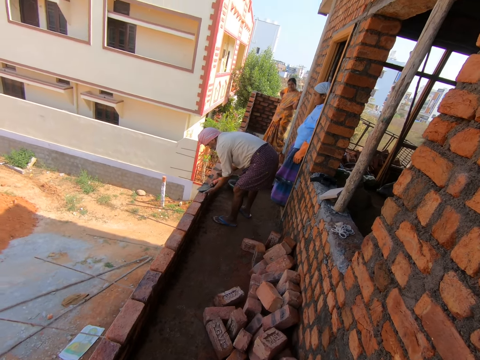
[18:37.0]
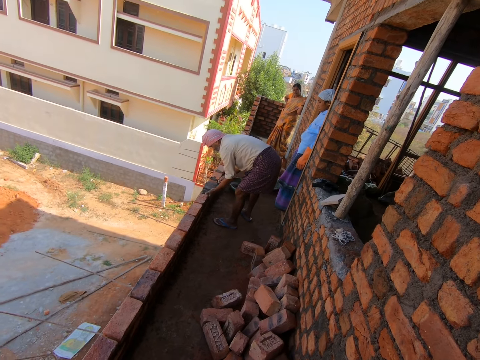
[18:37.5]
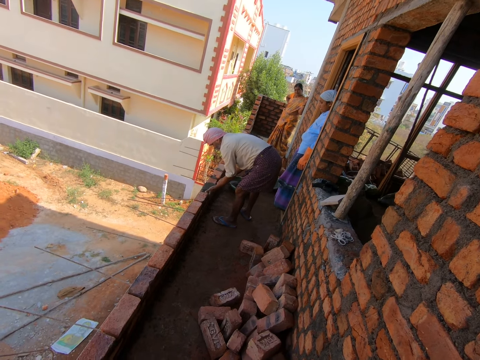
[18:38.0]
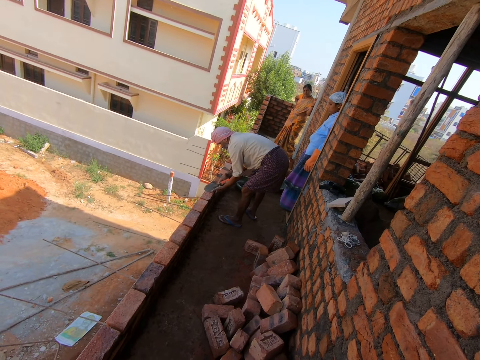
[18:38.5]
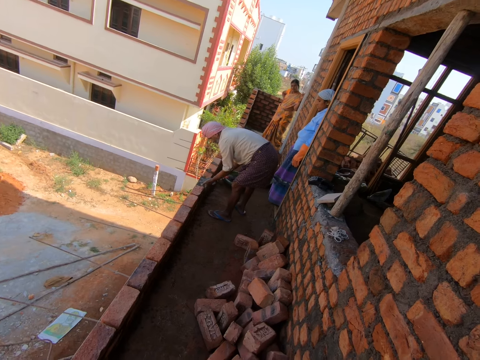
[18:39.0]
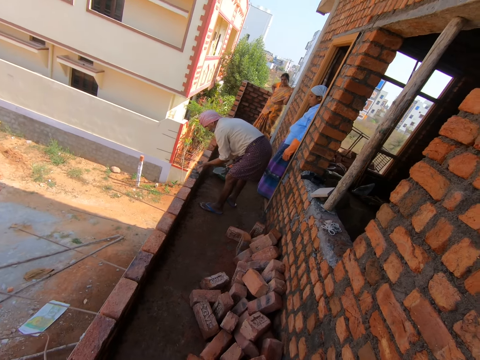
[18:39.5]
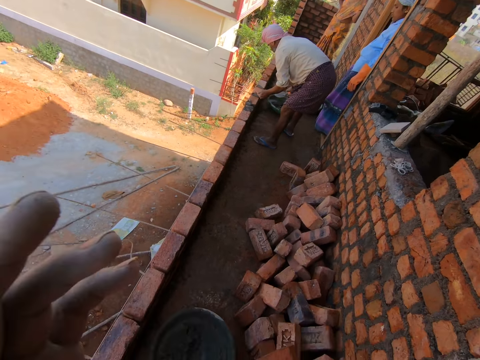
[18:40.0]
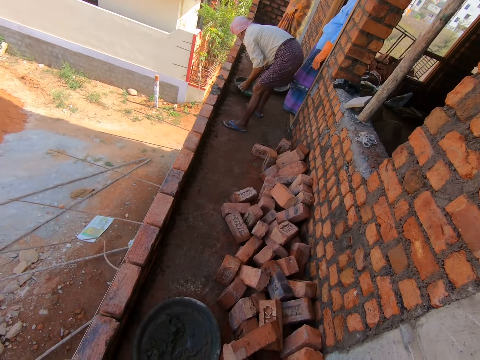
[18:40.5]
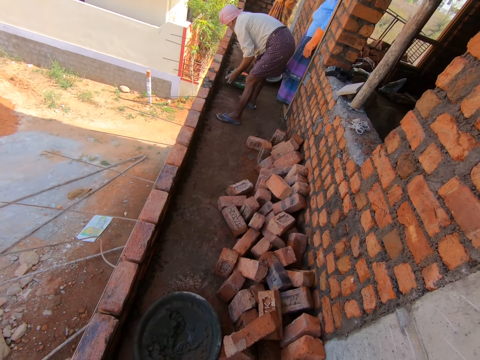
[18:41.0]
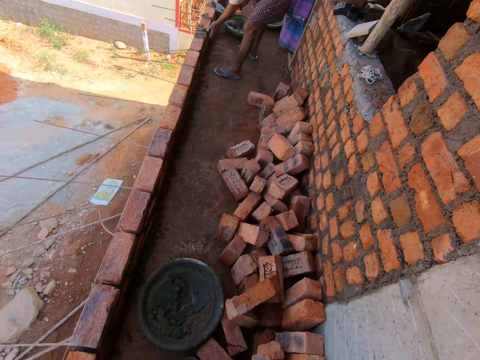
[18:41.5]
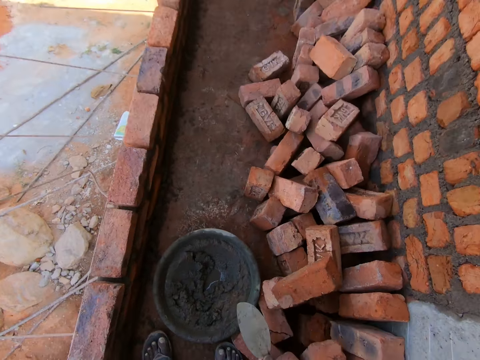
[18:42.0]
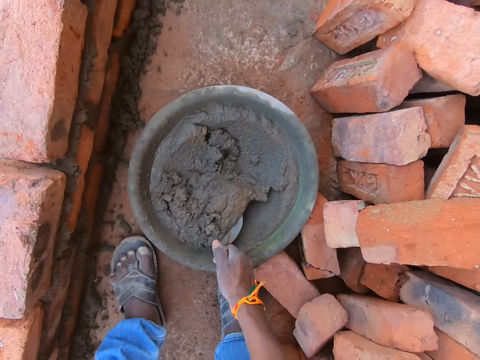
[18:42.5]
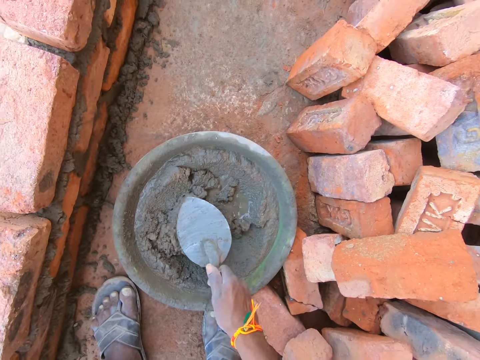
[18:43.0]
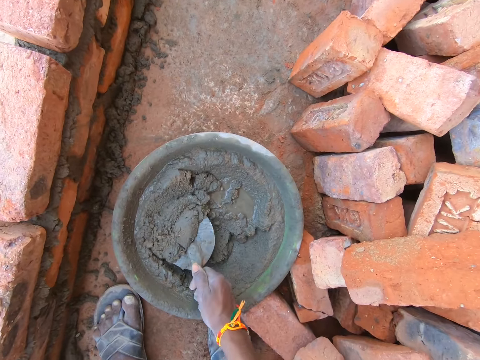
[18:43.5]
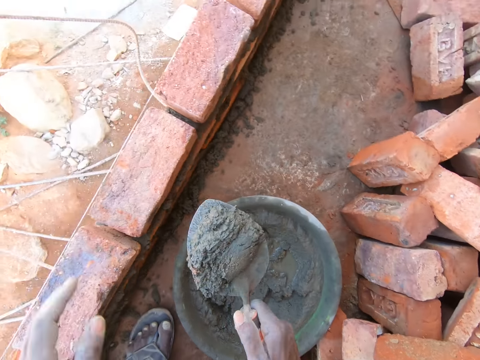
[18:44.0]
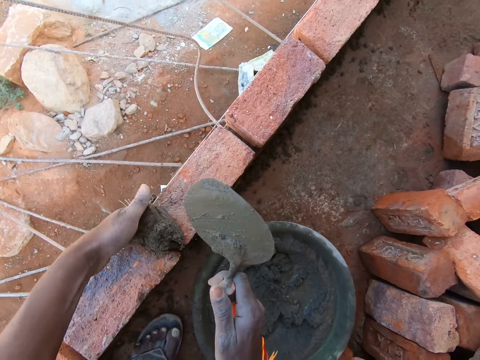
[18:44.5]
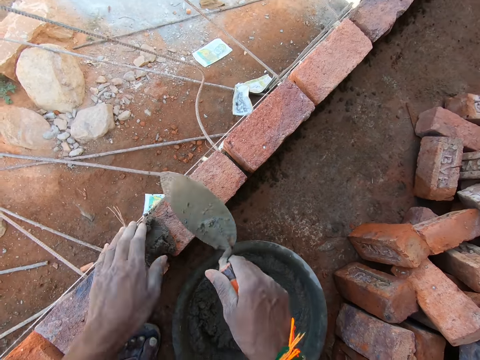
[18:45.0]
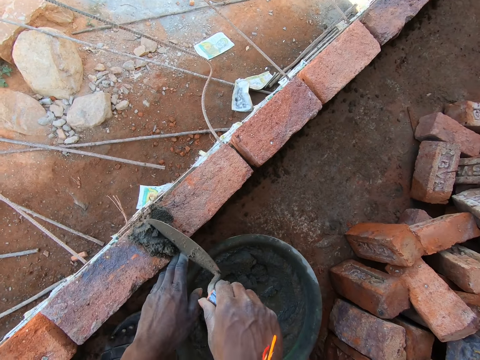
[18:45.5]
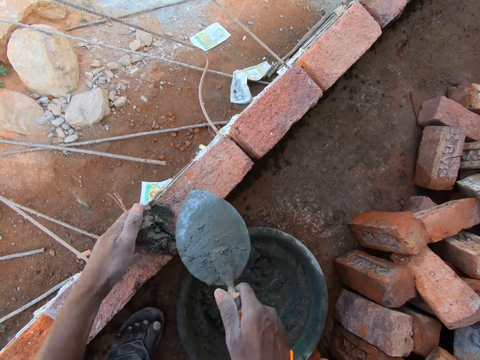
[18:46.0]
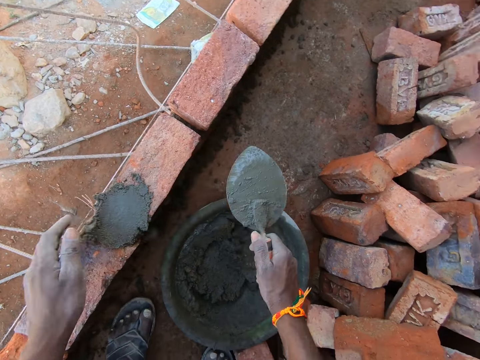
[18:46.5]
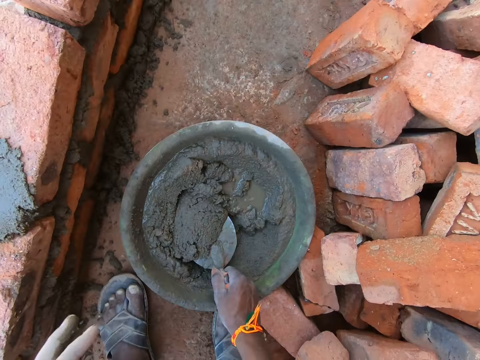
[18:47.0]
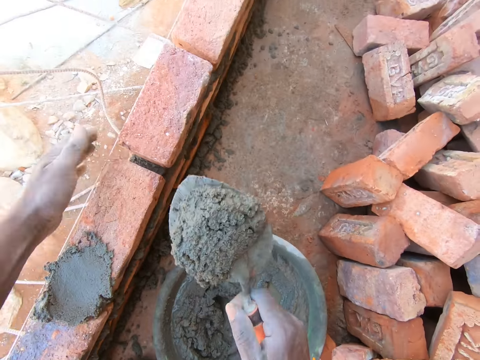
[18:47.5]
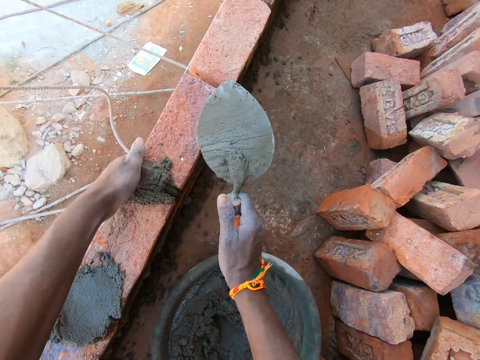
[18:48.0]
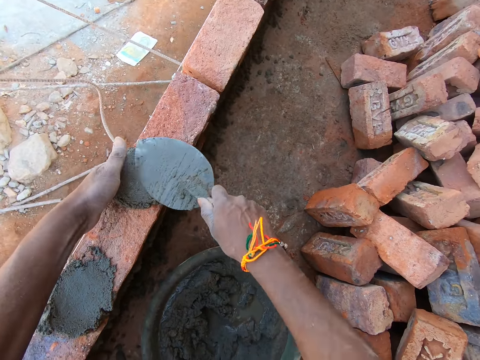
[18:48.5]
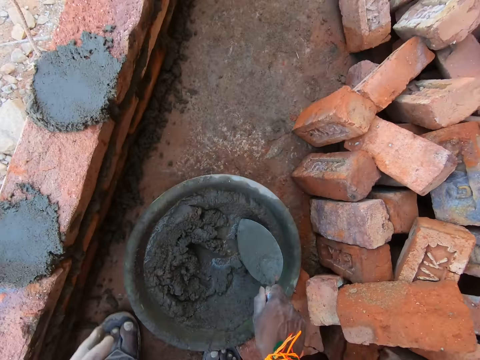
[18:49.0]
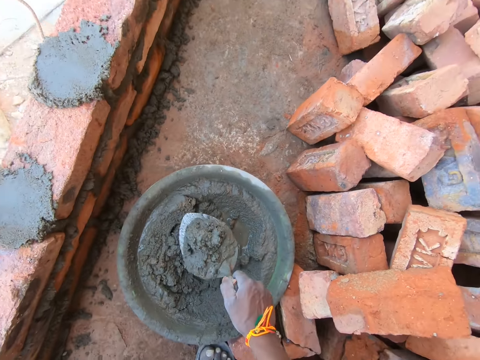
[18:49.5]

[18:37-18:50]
The camera wearer adjusts the camera. He raises his left hand. He scoops the mortar in the cement bowl with a trowel. He fills the gap between the bricks with the mortar. He scoops the mortar in the cement bowl with the trowel. He fills the gap between the bricks with the mortar. He scoops the mortar in the cement bowl with the trowel.

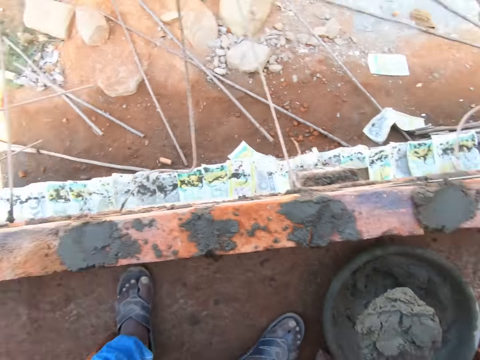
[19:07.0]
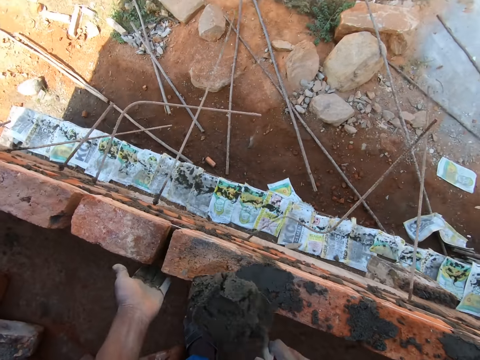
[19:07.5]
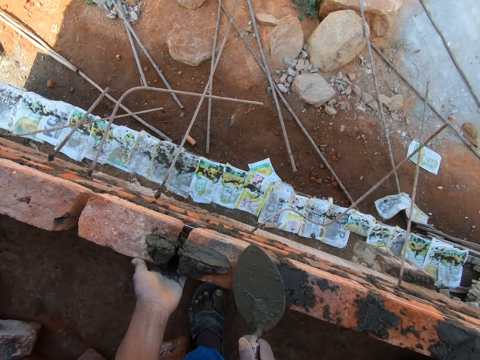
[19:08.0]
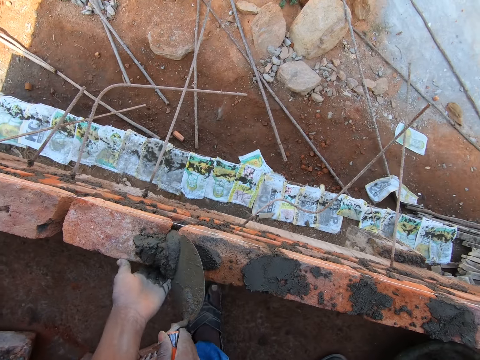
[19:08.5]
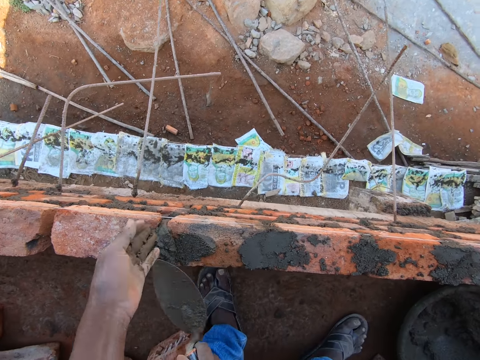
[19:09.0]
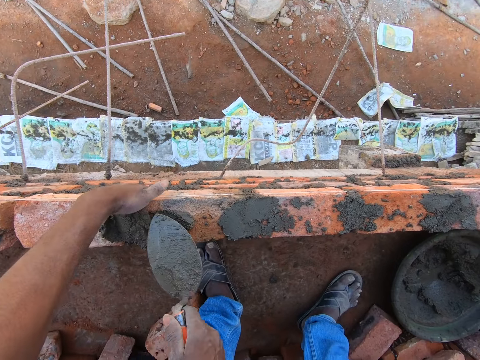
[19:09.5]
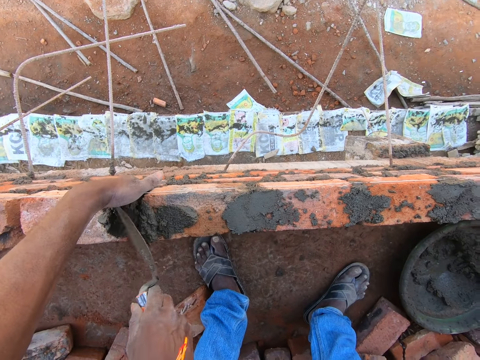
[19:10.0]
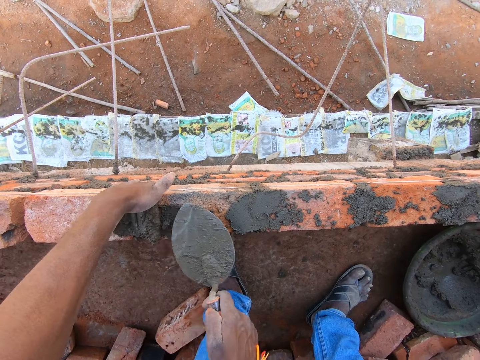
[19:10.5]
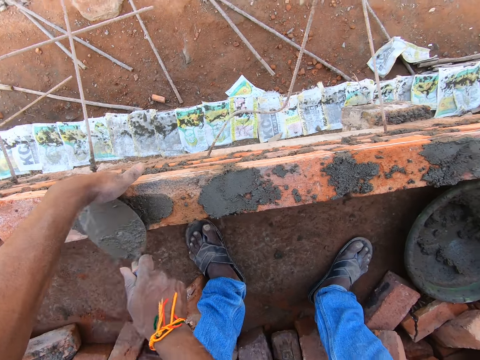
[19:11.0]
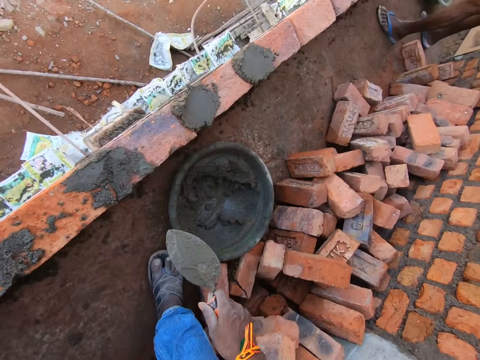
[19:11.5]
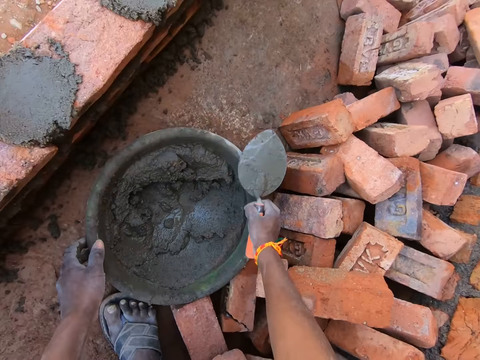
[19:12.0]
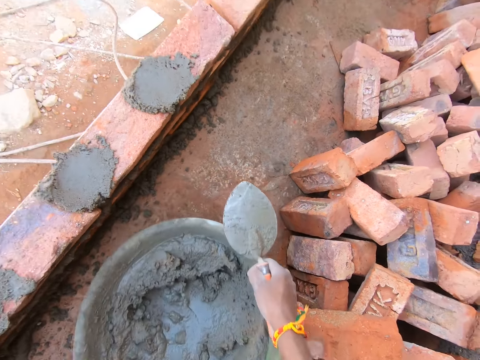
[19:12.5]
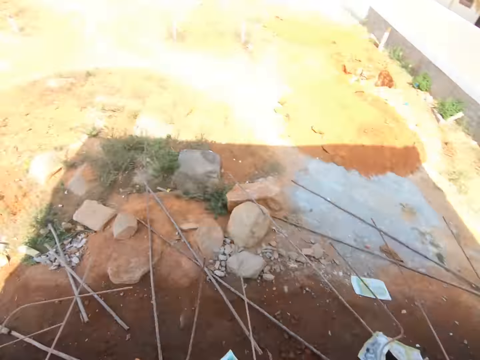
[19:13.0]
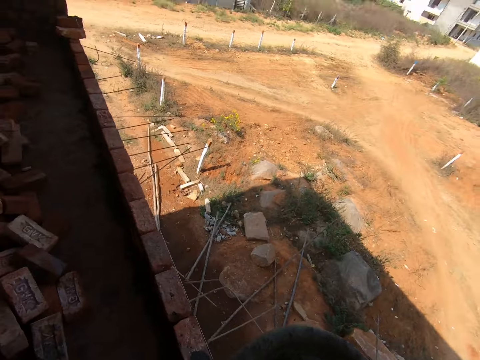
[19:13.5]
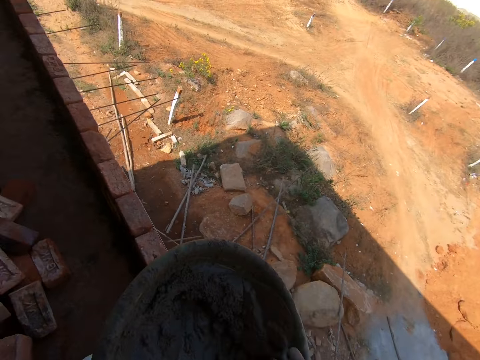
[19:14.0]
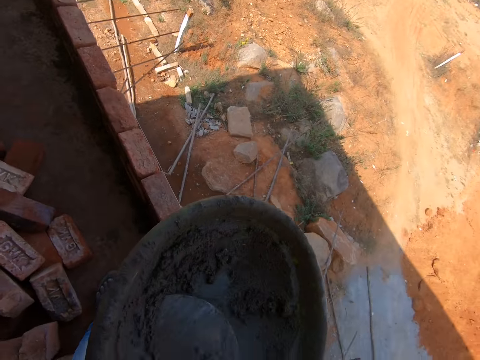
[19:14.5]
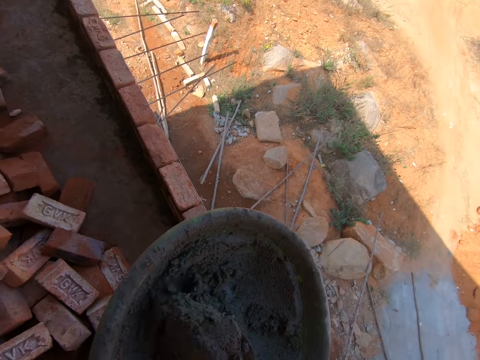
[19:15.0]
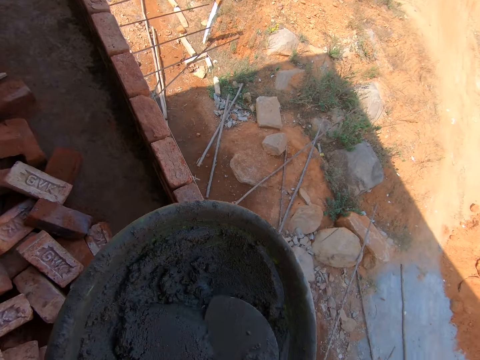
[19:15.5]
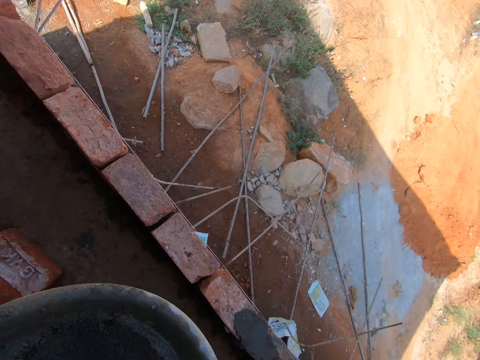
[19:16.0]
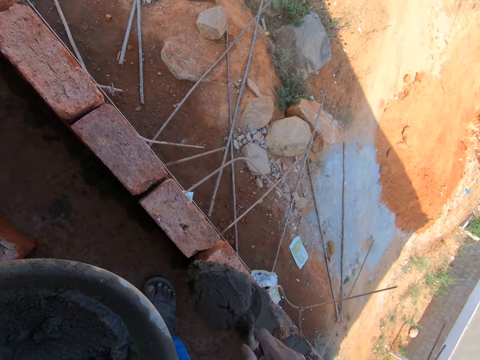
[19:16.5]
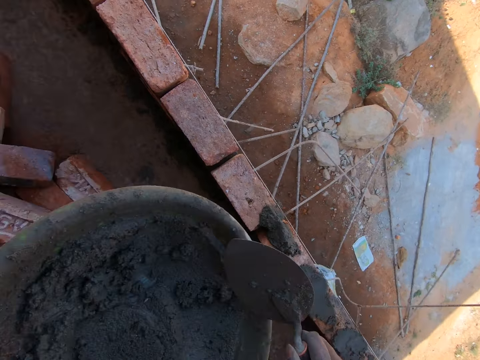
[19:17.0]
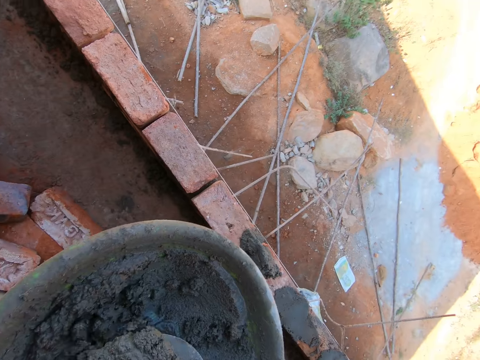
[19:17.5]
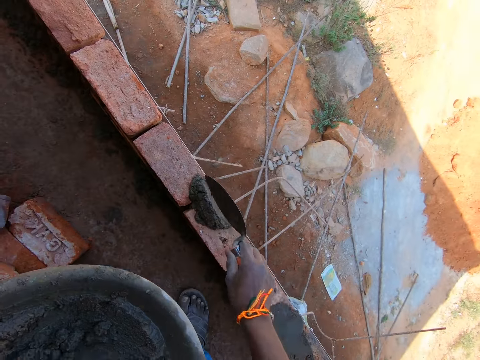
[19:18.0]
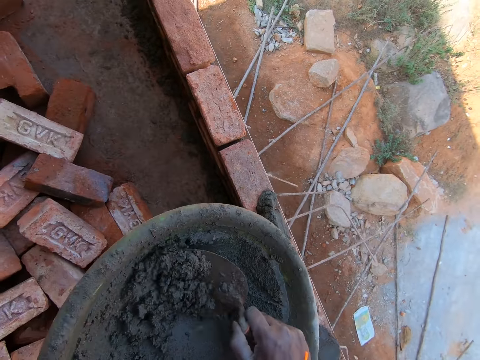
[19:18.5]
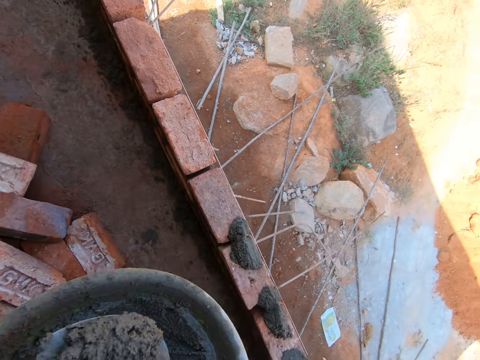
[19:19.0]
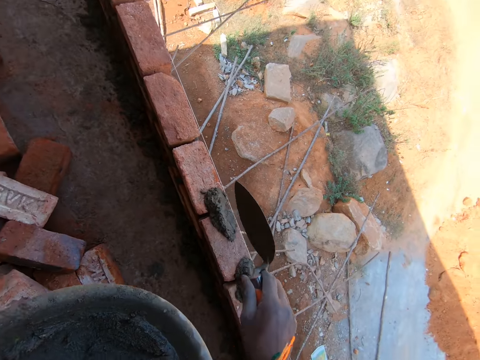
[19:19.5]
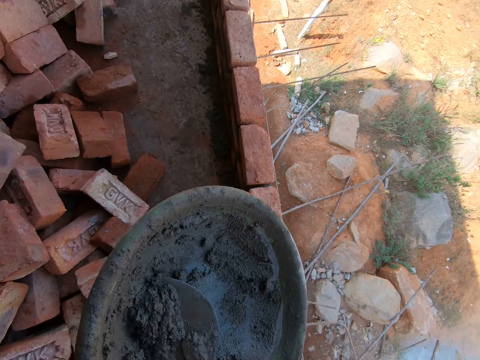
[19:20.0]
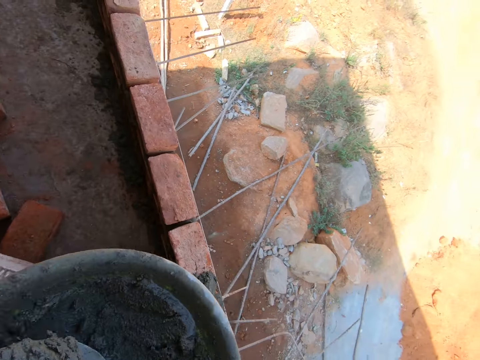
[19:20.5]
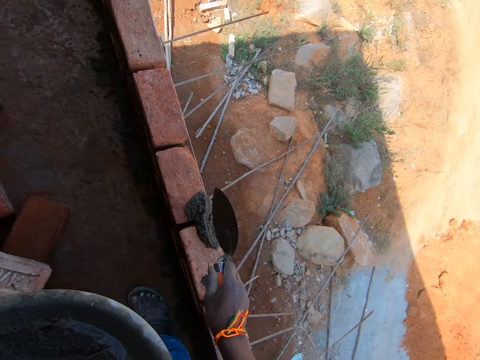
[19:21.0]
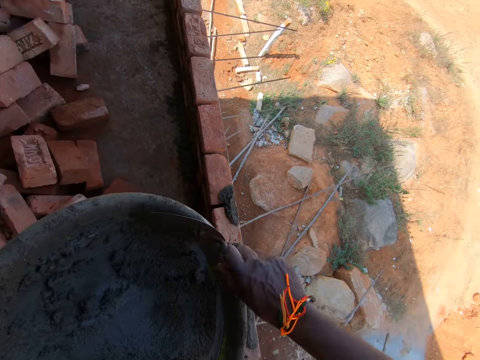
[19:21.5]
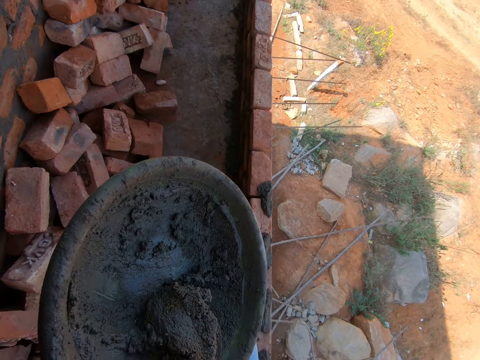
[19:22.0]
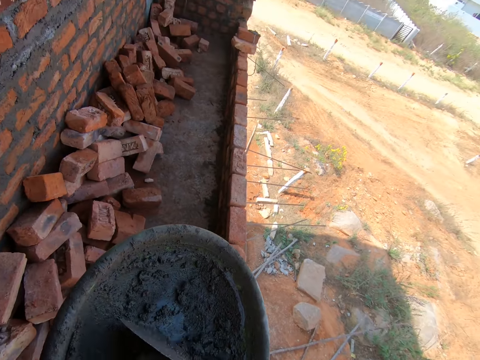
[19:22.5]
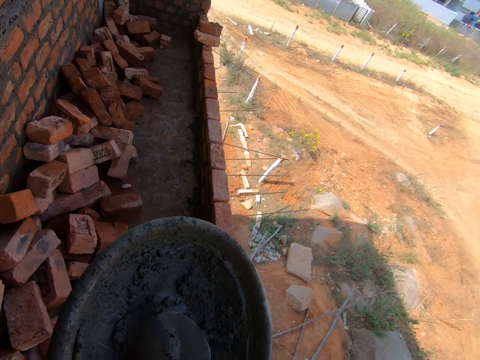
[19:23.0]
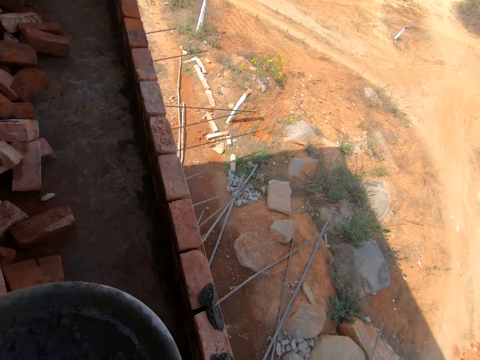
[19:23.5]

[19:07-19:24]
The camera wearer fills the gap between the bricks with a mortar. They pick up the cement bowl or cement head pan on the floor. They look around the compound. They mix the mortar with a trowel inside the cement bowl. They scoop the mortar in the cement bowl with the trowel. They fill the gap between the bricks with the mortar. They scoop the mortar in the cement bowl with the trowel. They fill the gap between the bricks with the mortar. They scoop the mortar in the cement bowl with the trowel. They fill the gap between the bricks with the mortar. They scoop the mortar in the cement bowl with the trowel. They fill the gap between the bricks with the mortar. They scoop the mortar in the cement bowl with the trowel.
